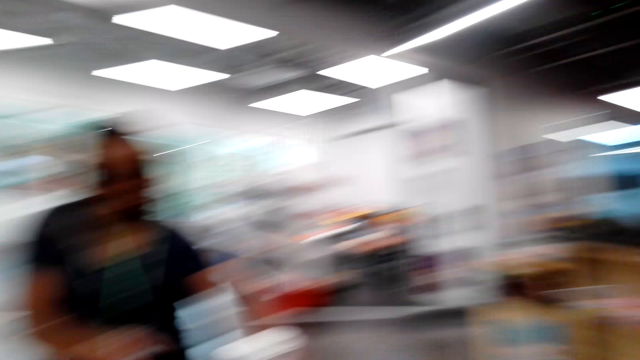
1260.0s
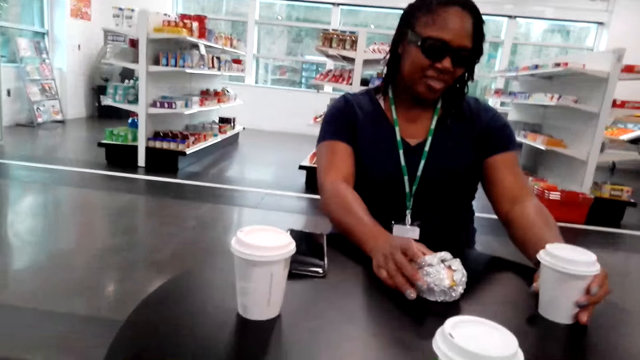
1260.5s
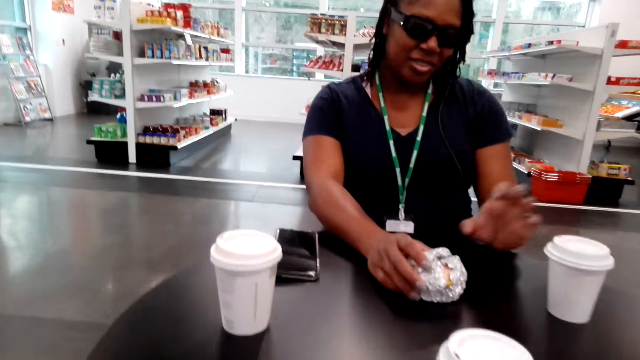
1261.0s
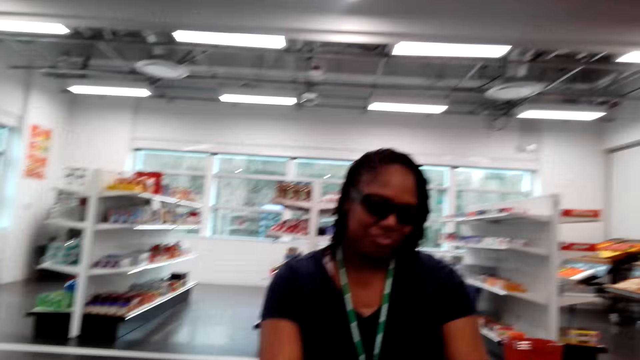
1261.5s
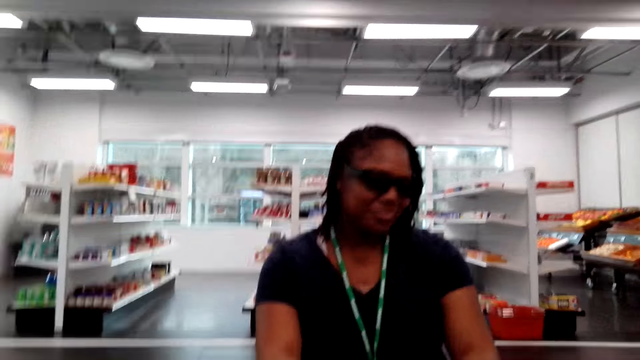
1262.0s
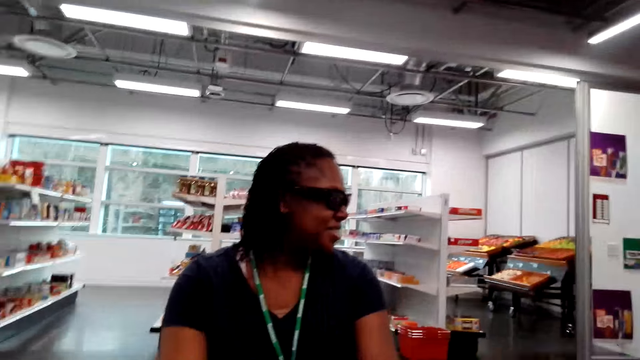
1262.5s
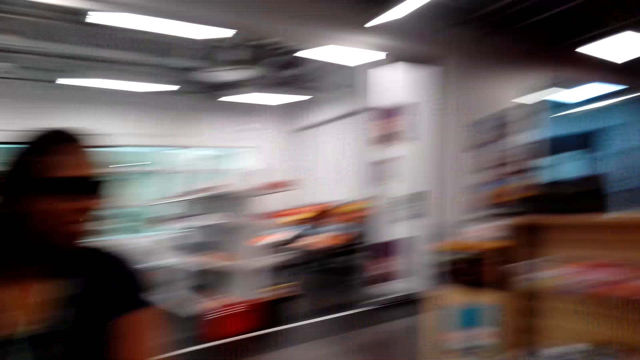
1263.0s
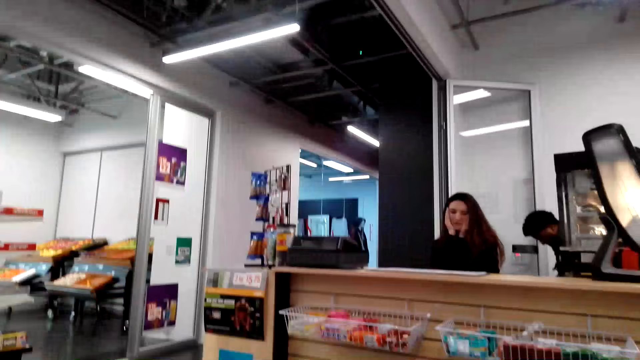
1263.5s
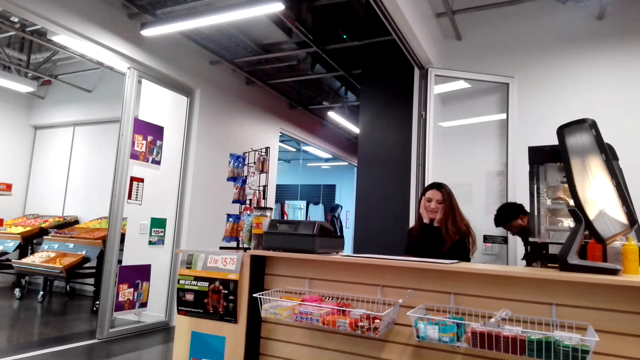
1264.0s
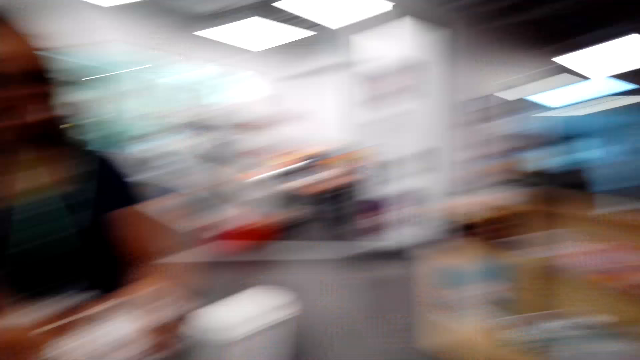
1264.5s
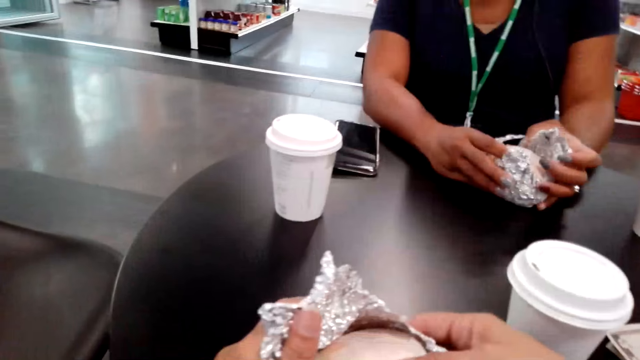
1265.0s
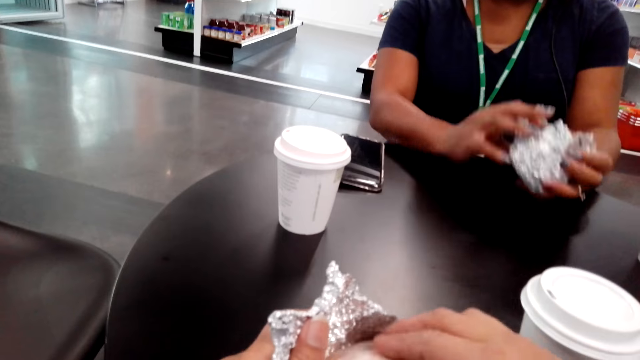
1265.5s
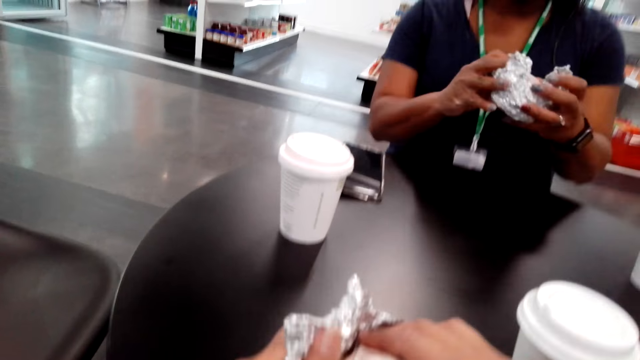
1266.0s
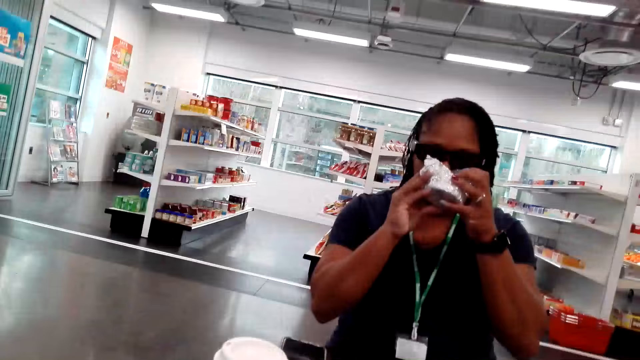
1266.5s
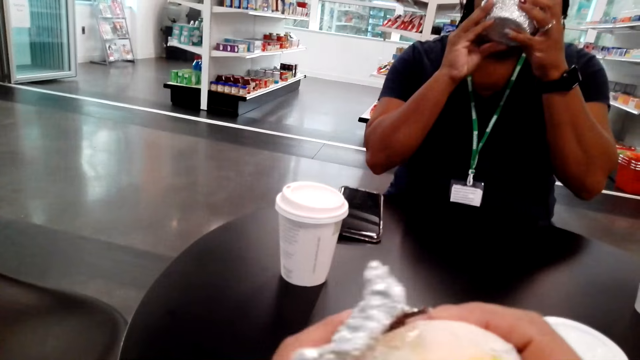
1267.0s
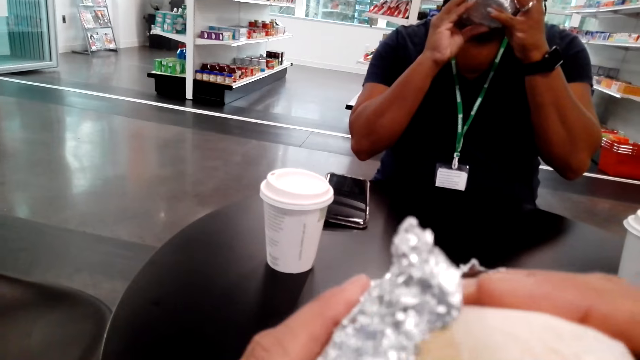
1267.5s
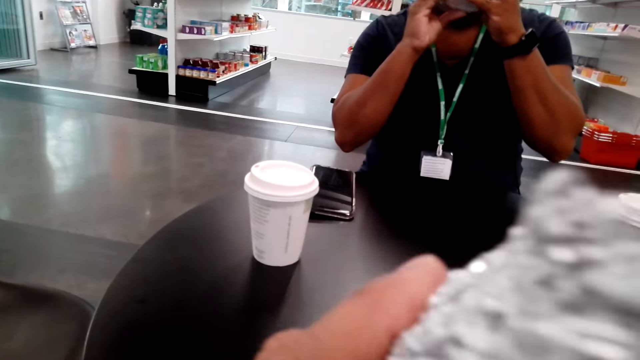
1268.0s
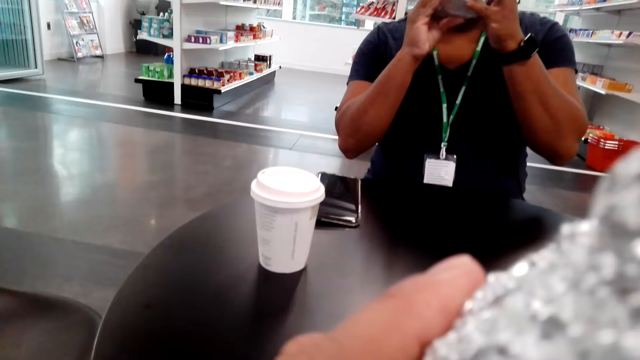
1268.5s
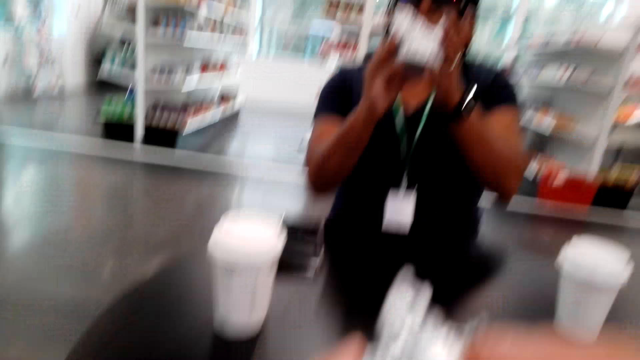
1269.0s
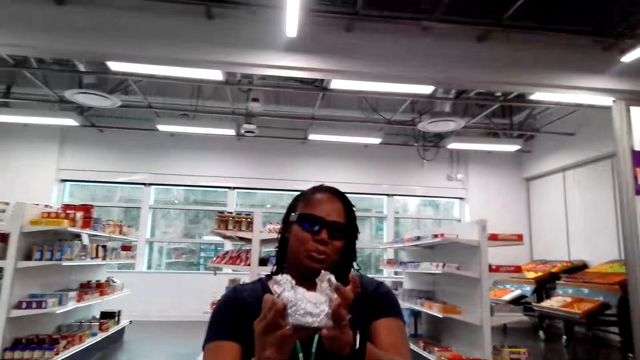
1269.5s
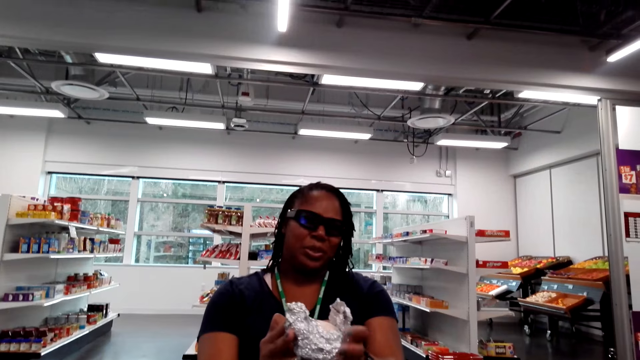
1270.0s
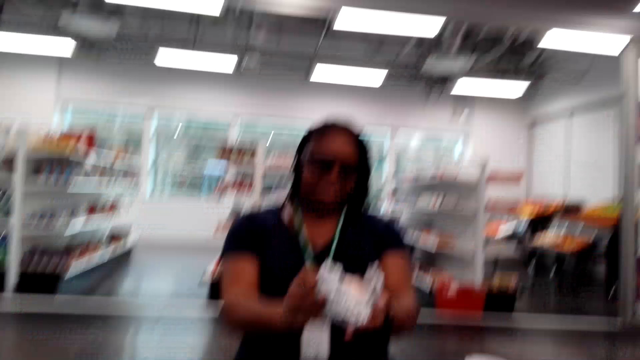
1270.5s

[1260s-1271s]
The camera wearer looks around. The woman unwraps the sandwich and puts the coffee aside. The camera wearer looks around. They unwrap the sandwich. The woman bites the sandwich. The camera wearer bites the sandwich.

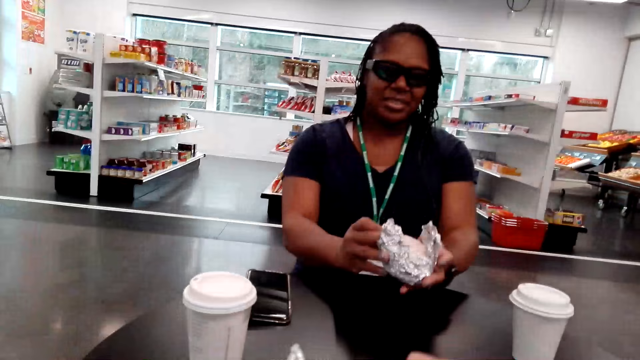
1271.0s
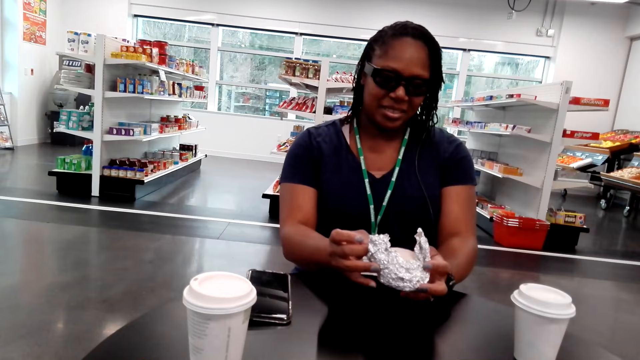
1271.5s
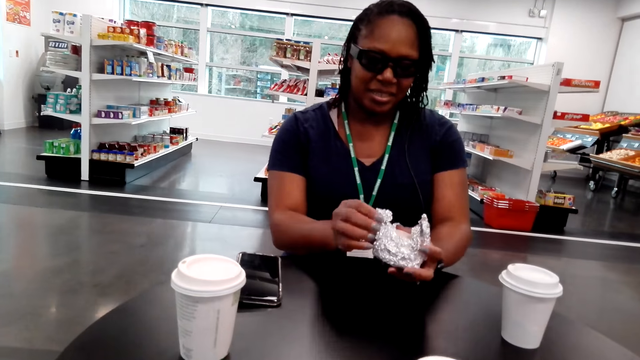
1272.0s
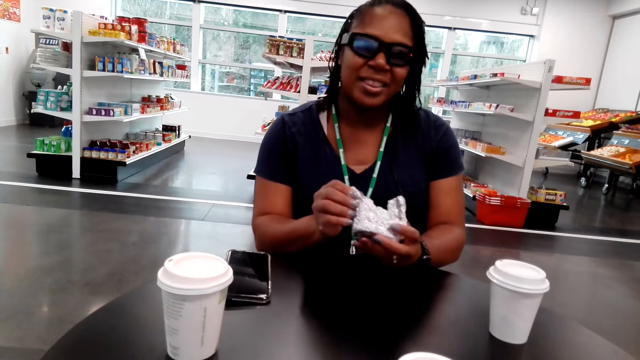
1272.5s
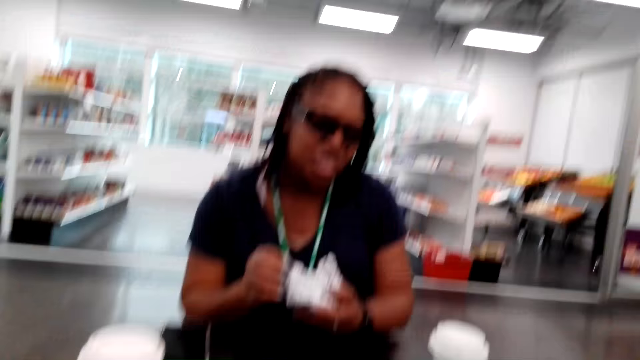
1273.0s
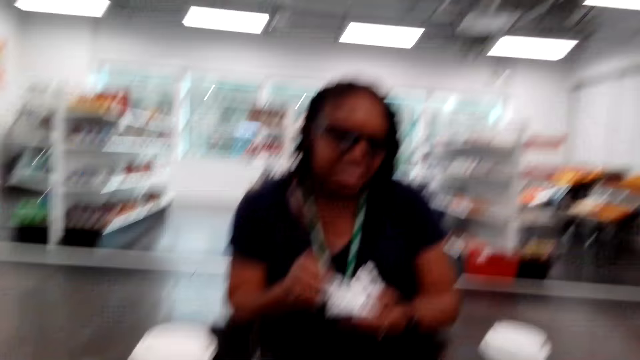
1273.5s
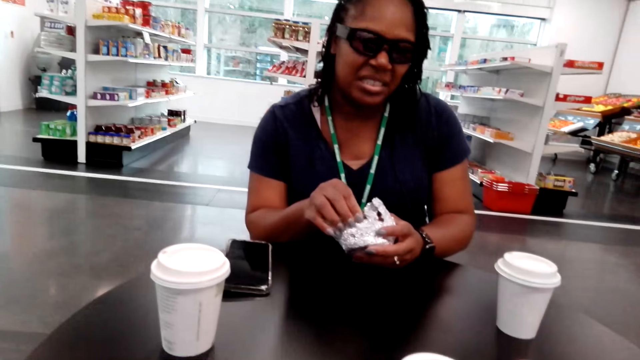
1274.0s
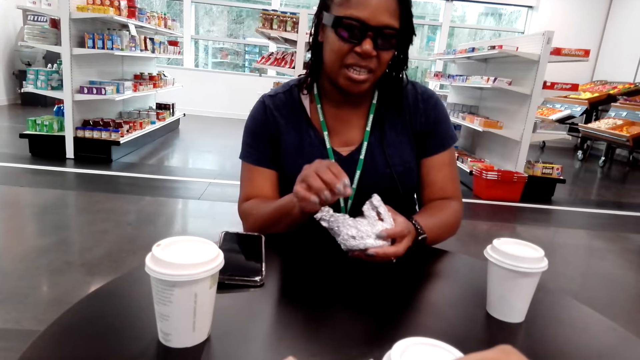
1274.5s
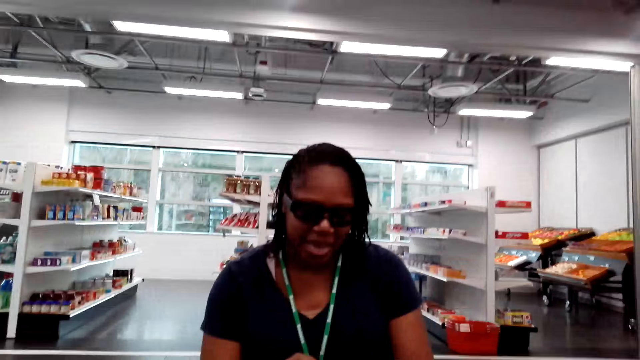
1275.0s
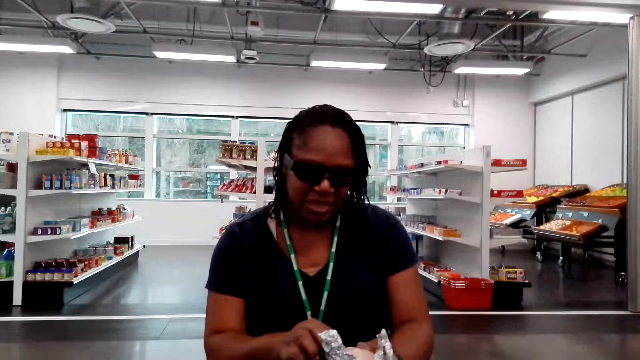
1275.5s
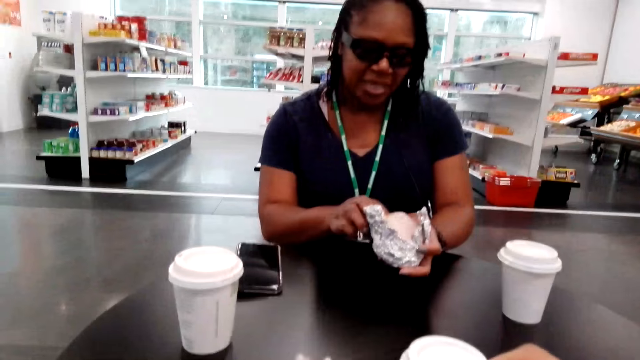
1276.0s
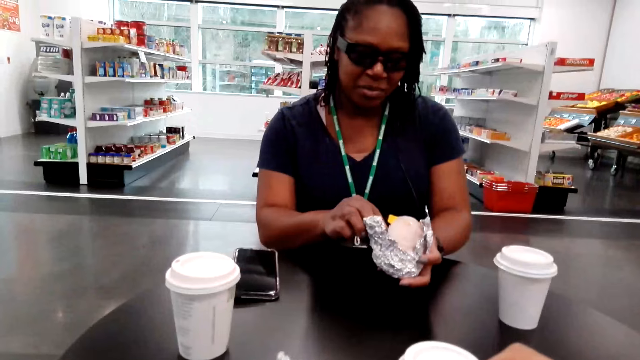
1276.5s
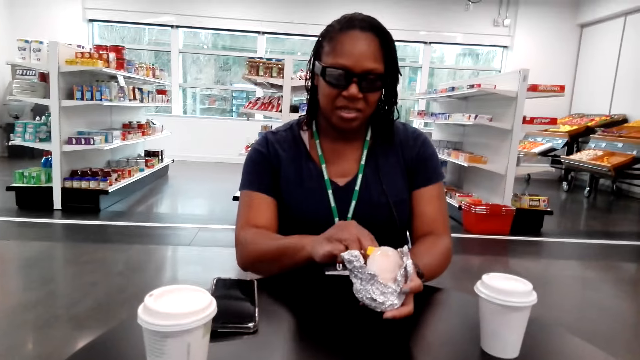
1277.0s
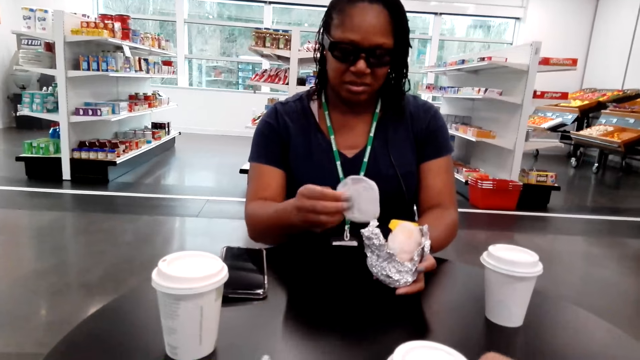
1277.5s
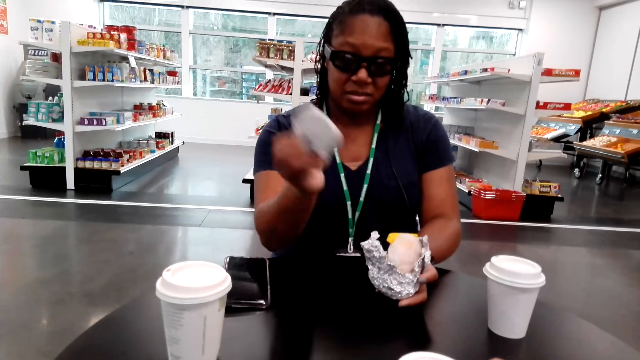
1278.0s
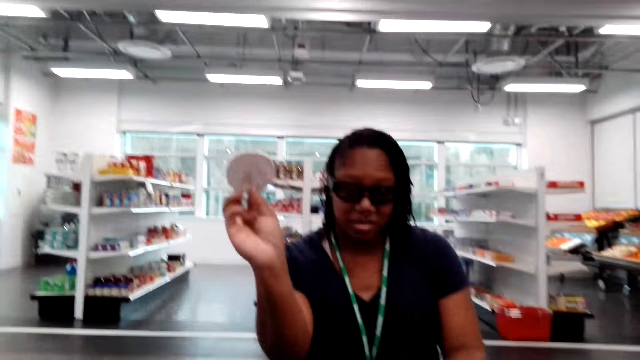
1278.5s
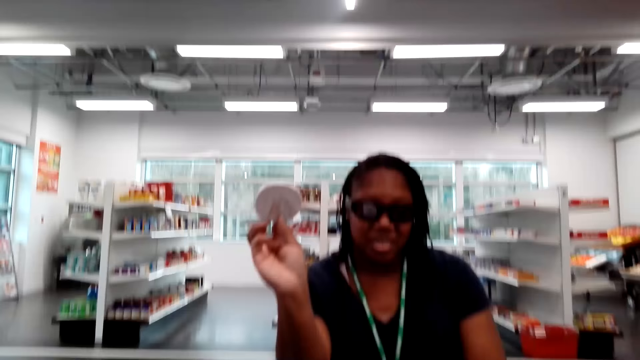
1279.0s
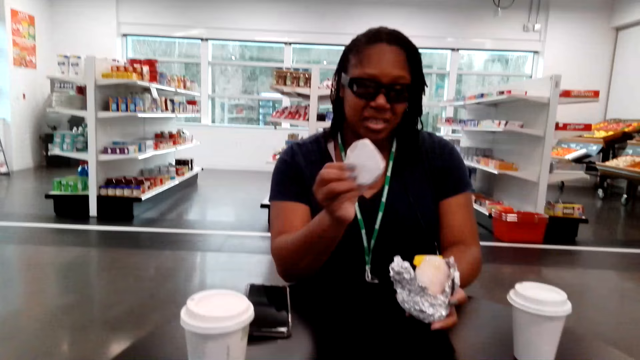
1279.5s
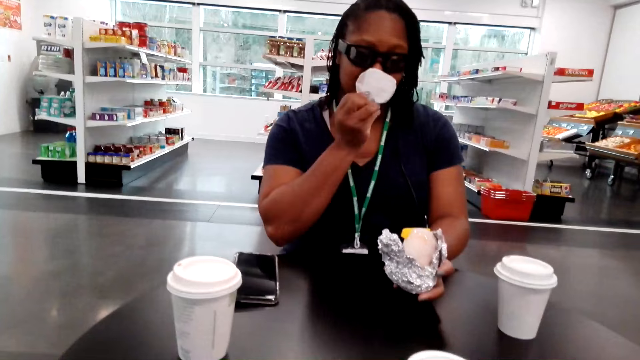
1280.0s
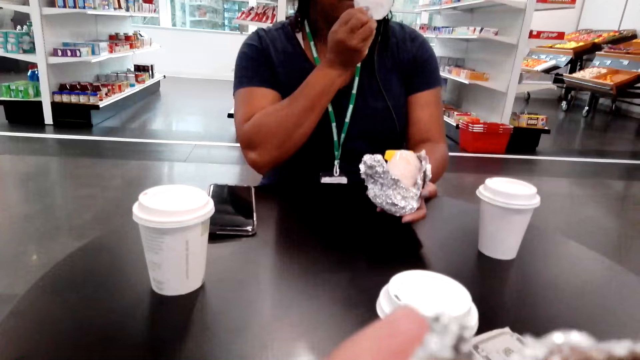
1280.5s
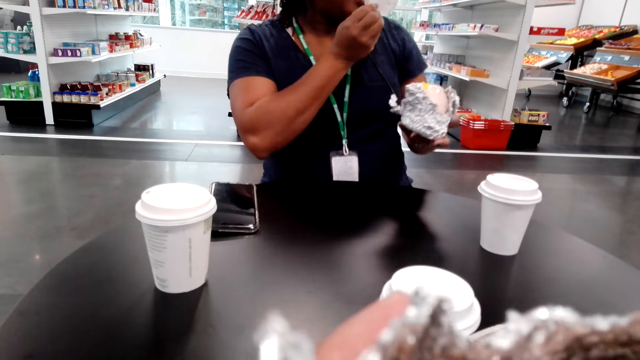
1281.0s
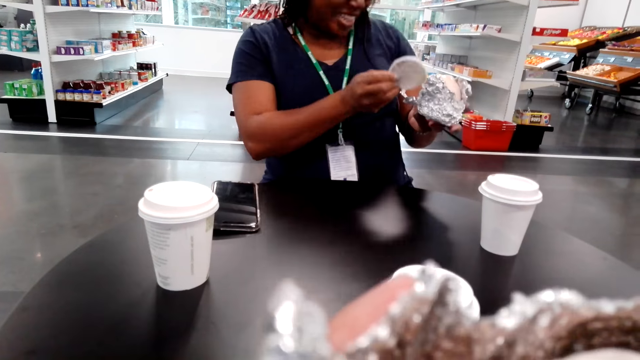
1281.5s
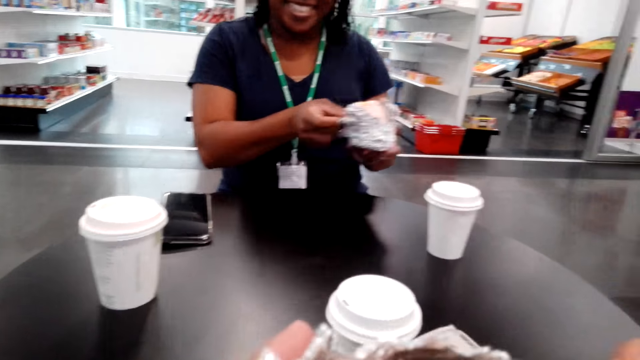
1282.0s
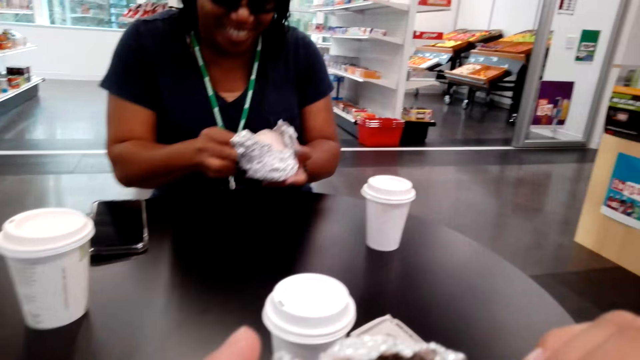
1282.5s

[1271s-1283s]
The camera wearer puts something down. The woman puts something on the table, leans forward, holds something up, and looks at something.
